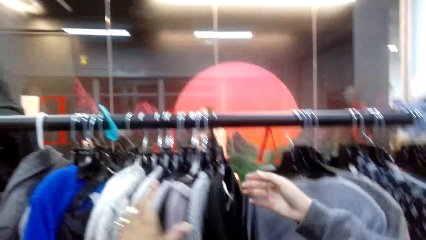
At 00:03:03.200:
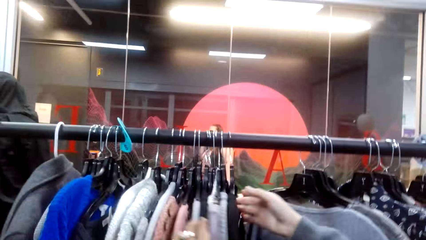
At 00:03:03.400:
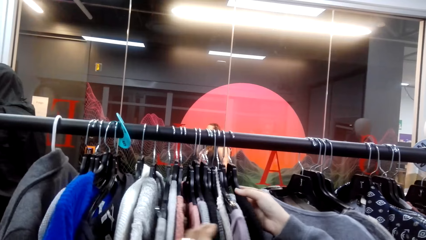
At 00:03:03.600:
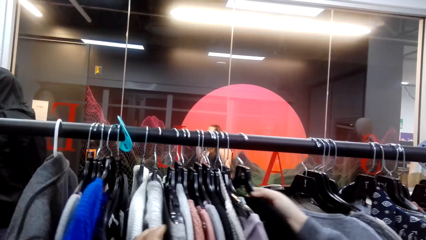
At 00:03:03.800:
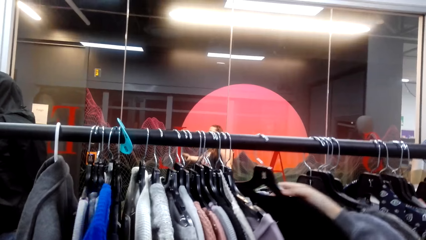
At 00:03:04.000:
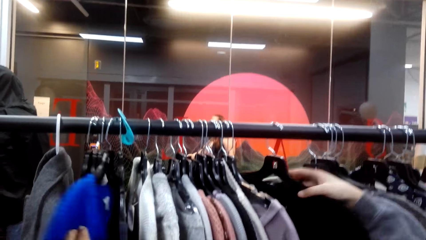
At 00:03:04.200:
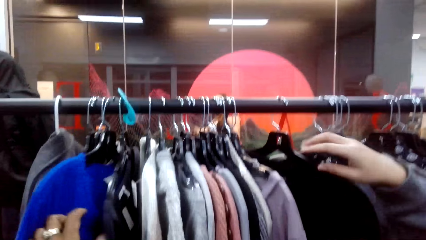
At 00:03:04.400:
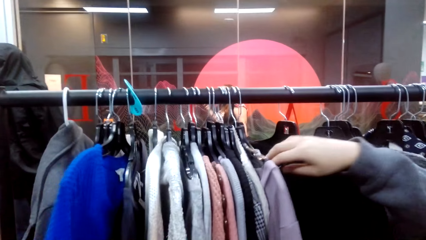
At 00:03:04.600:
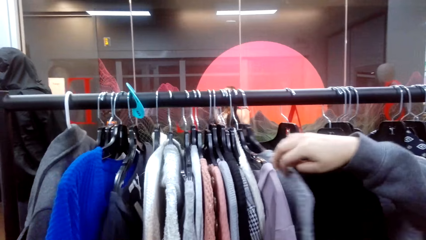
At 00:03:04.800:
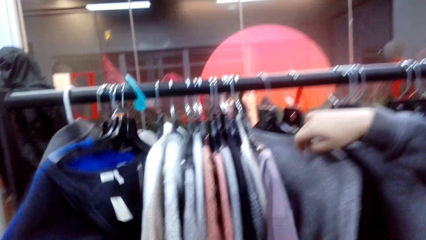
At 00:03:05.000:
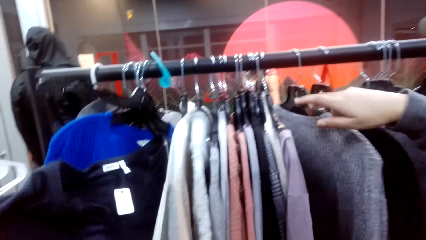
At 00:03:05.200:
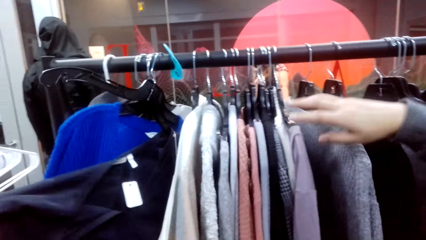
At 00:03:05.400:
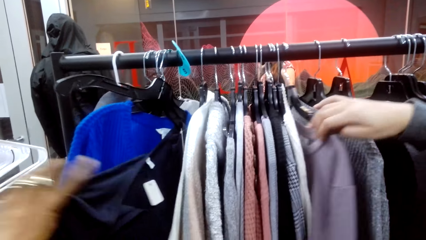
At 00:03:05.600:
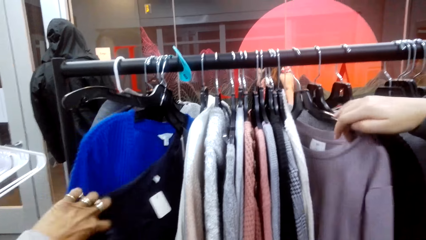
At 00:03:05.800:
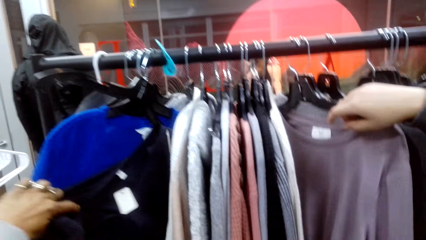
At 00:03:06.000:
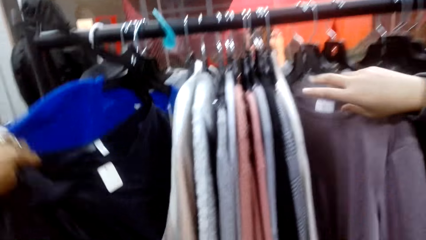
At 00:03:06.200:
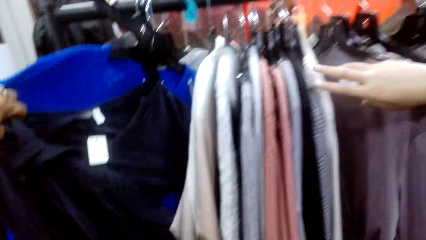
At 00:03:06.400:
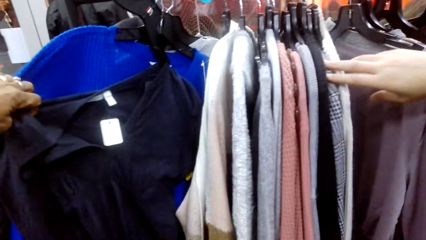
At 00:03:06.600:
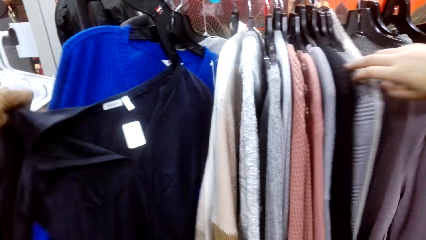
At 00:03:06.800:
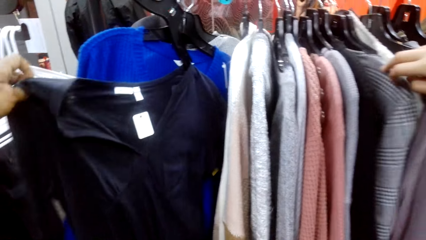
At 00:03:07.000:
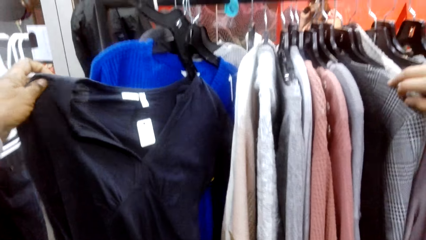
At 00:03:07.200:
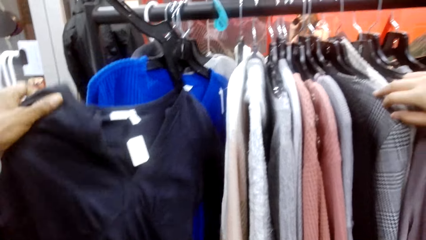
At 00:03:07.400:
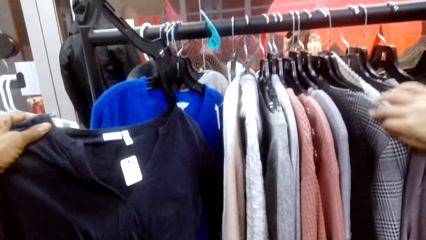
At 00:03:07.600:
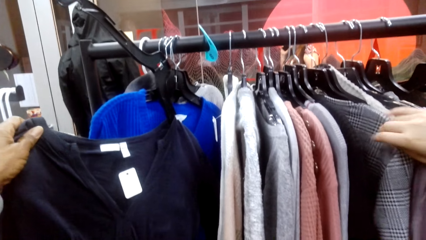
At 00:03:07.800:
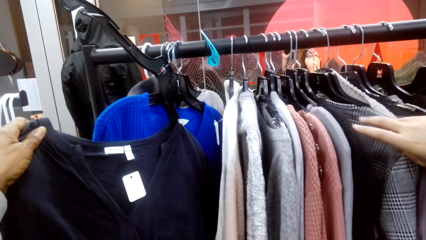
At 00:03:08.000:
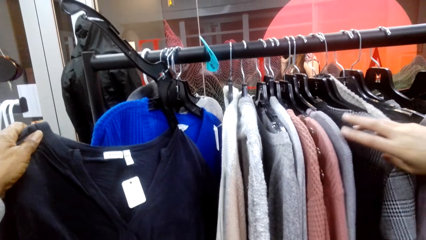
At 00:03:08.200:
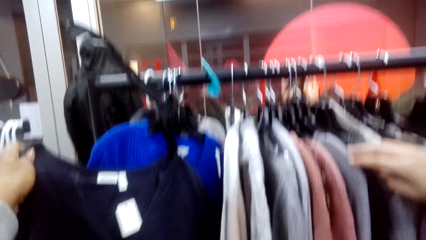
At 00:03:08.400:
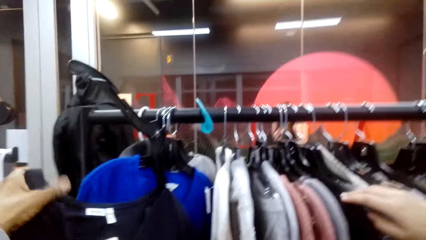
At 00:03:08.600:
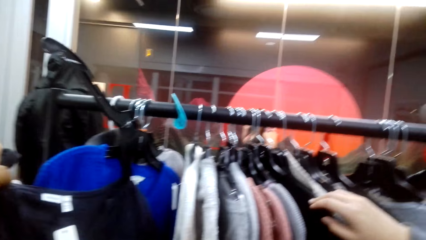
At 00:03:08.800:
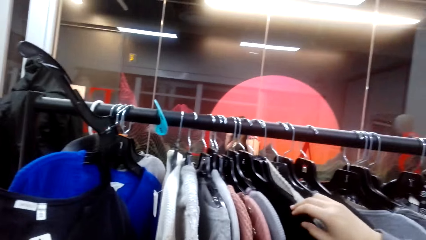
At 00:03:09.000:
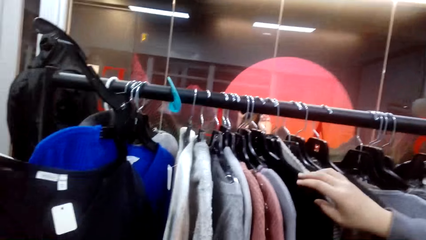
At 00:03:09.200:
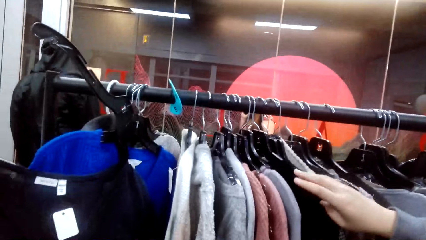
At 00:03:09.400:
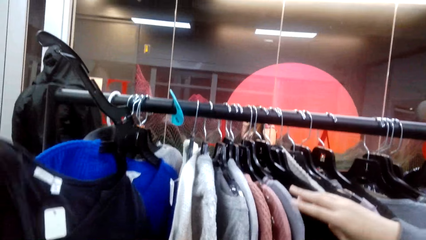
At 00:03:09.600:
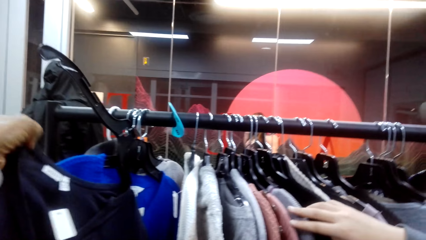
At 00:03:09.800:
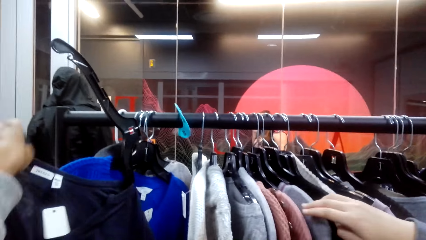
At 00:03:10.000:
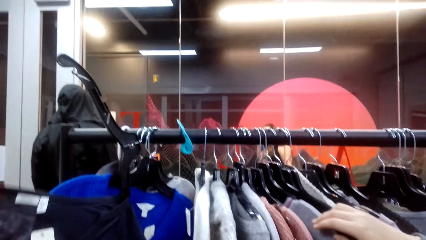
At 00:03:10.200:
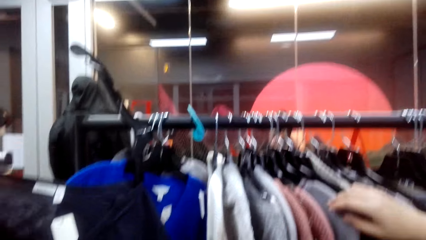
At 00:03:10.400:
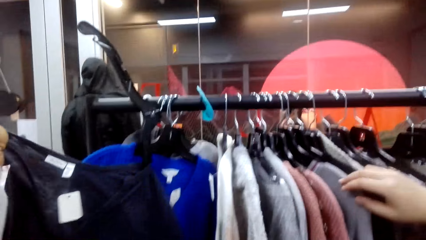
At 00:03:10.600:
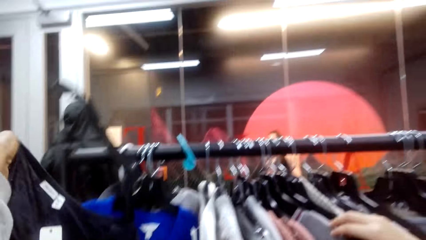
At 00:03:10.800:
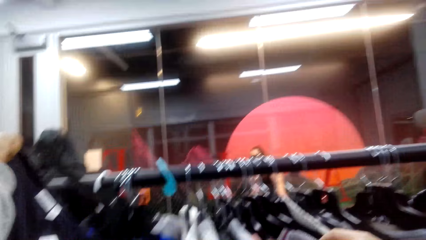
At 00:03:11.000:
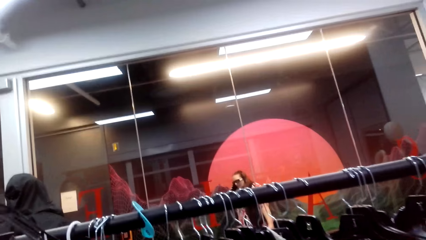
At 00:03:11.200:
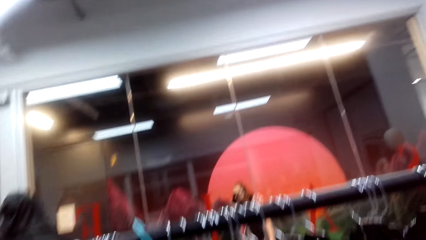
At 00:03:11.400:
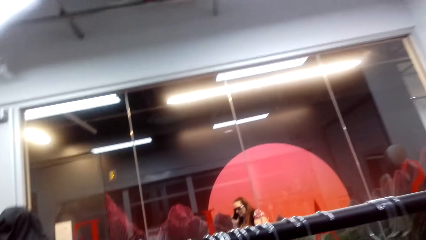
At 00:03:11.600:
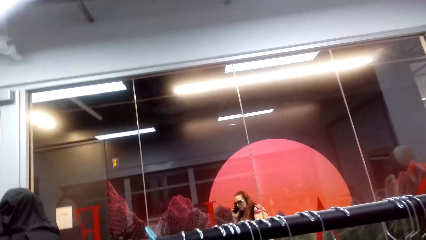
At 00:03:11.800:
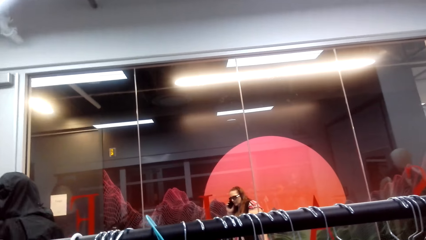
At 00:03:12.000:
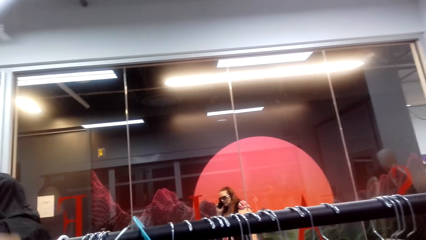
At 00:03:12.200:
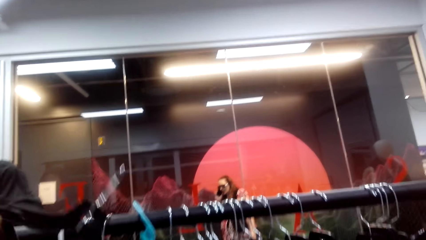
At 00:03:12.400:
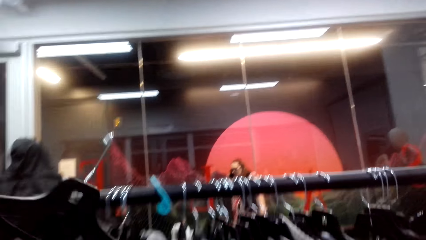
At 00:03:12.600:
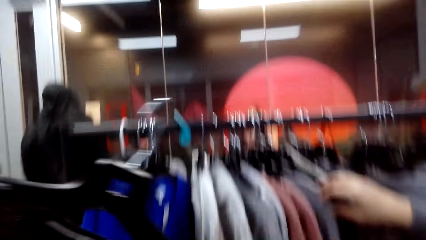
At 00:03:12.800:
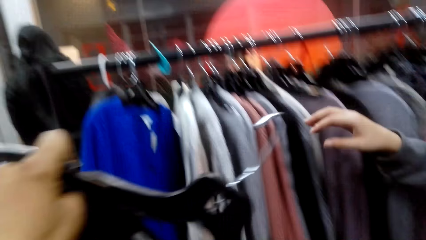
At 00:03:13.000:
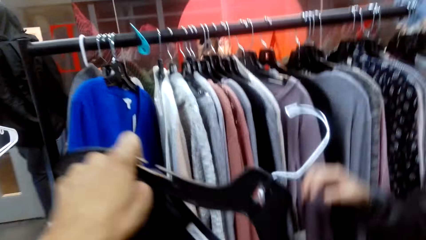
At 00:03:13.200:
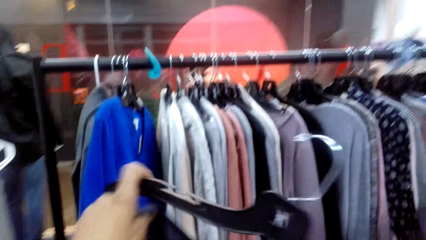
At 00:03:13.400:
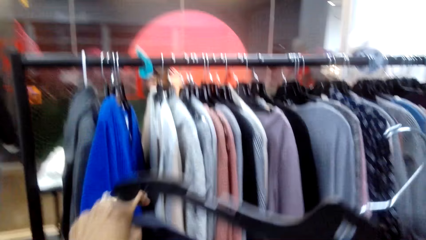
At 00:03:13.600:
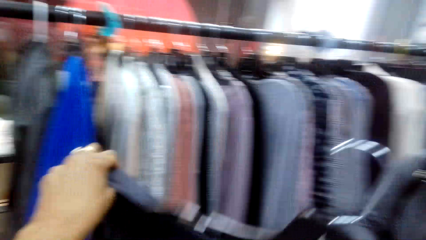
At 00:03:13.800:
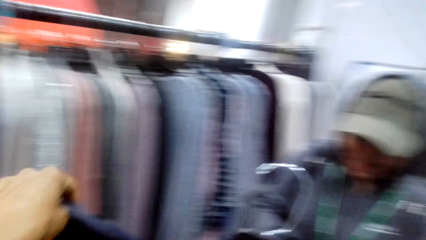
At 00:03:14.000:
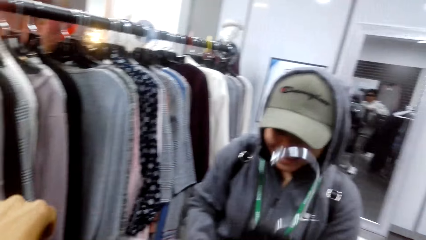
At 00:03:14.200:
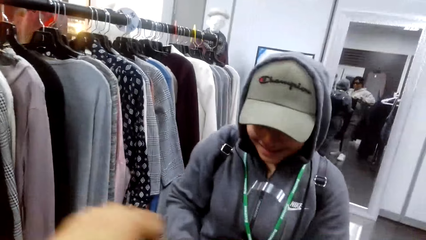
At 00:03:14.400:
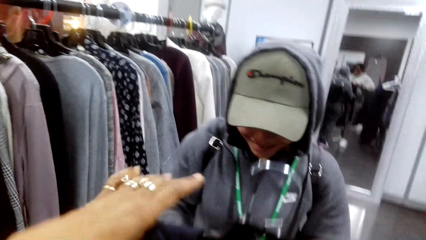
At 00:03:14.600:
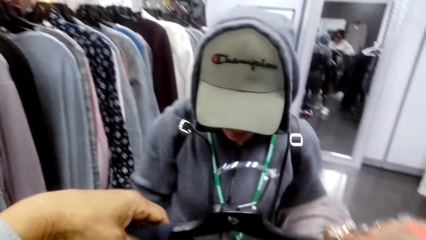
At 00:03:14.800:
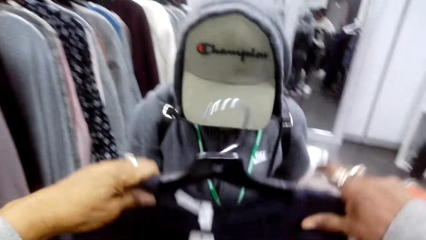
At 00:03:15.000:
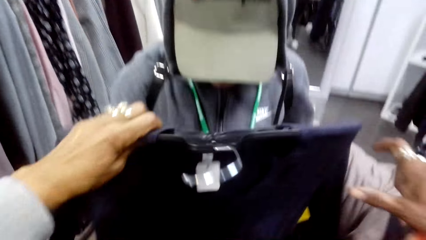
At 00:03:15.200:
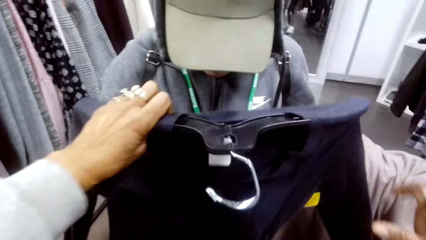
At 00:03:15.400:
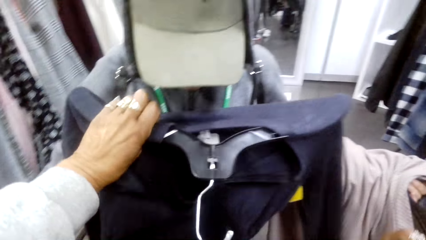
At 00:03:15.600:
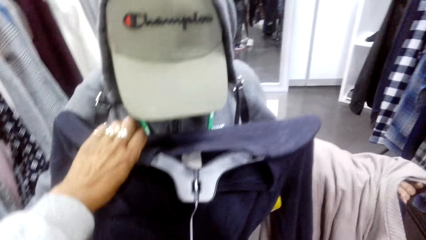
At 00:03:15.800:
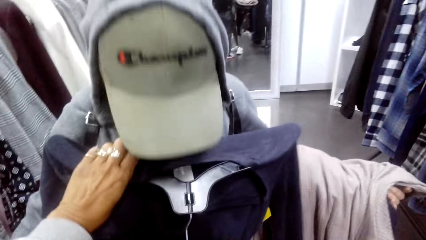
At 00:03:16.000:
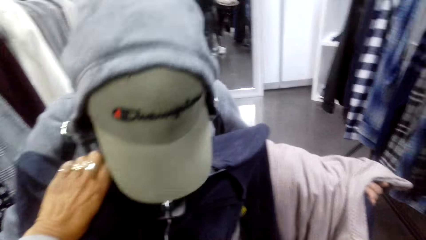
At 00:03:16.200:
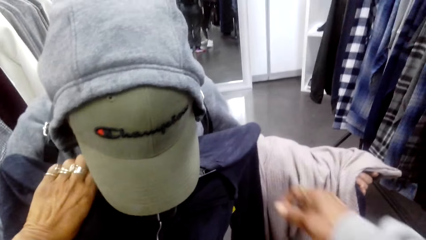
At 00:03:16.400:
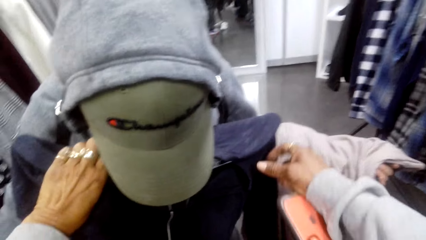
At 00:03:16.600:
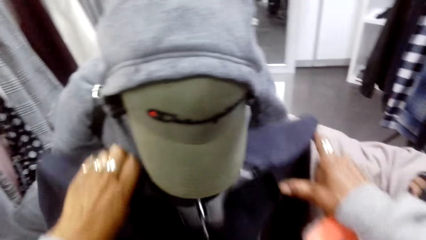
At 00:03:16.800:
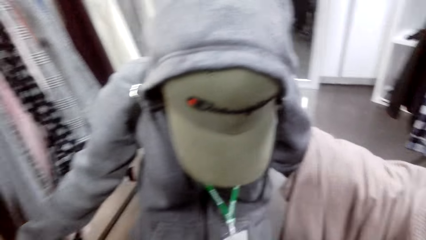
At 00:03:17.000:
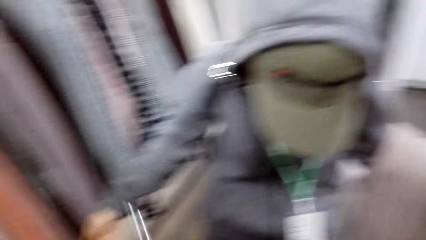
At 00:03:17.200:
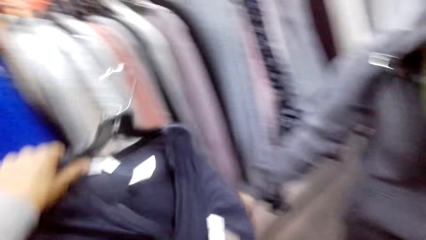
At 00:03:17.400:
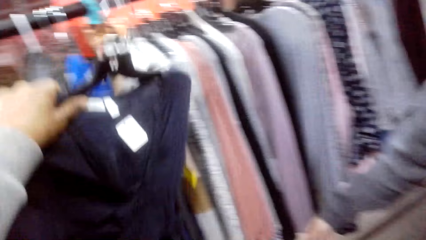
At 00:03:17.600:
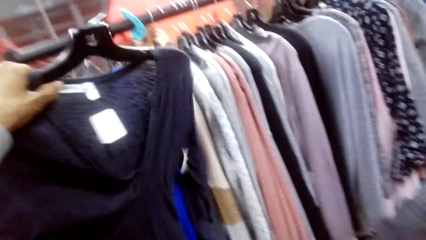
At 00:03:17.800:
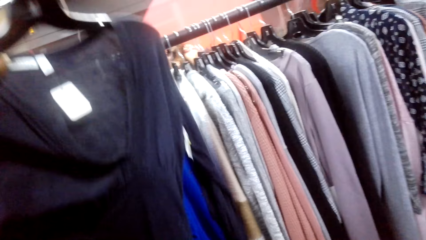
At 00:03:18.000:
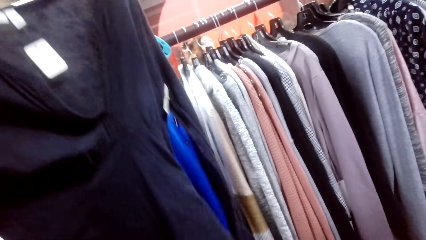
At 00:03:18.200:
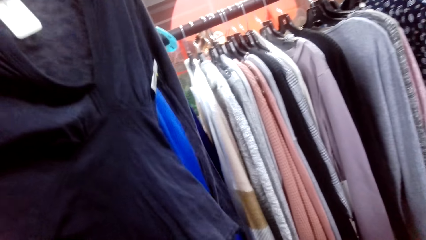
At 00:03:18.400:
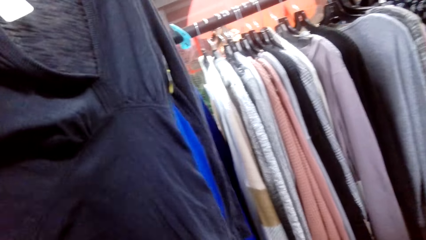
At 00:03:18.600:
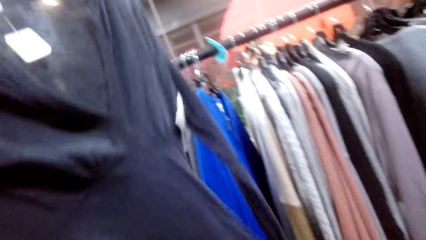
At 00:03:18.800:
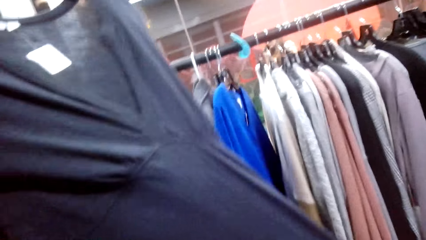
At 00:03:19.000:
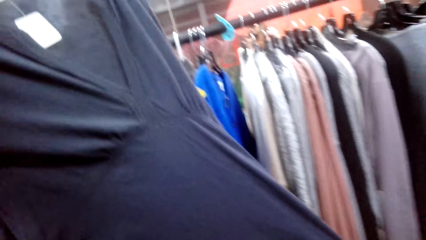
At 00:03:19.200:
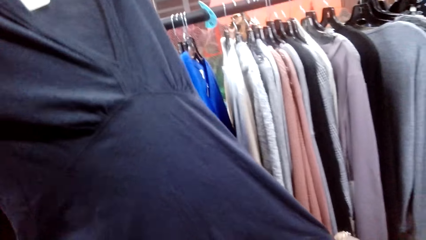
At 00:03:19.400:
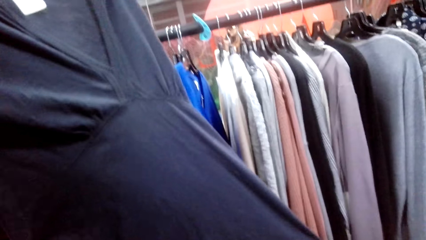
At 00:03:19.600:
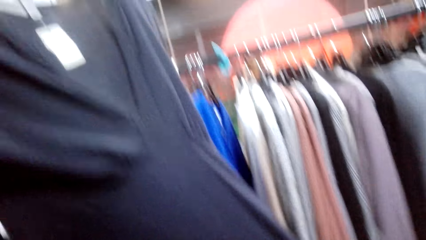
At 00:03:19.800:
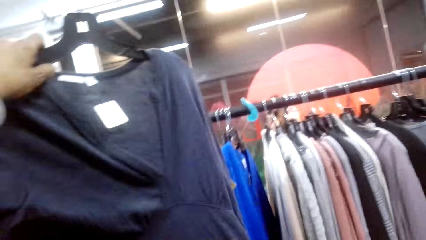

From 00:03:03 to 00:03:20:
A person touches the tops. The camera wearer picks a sweater or top from the clothes rack. The person takes the top from the camera wearer. The camera wearer puts the top on the person's body. They lift up the sweater.
